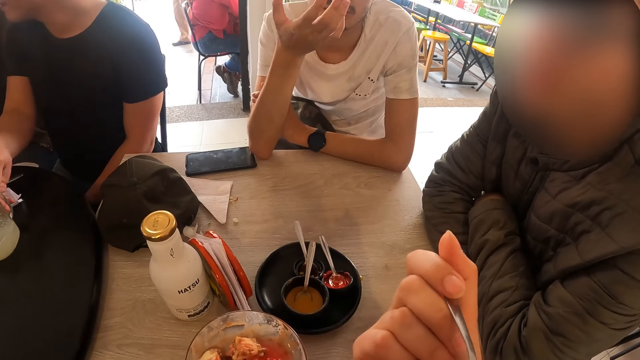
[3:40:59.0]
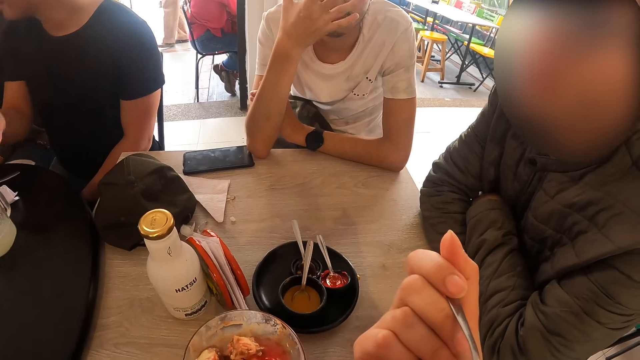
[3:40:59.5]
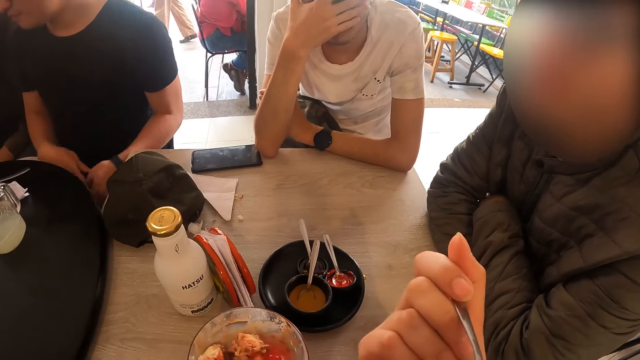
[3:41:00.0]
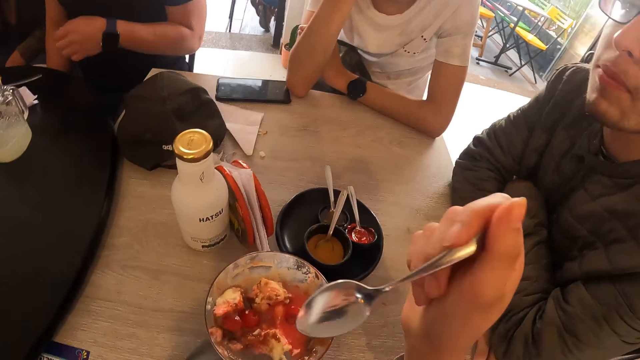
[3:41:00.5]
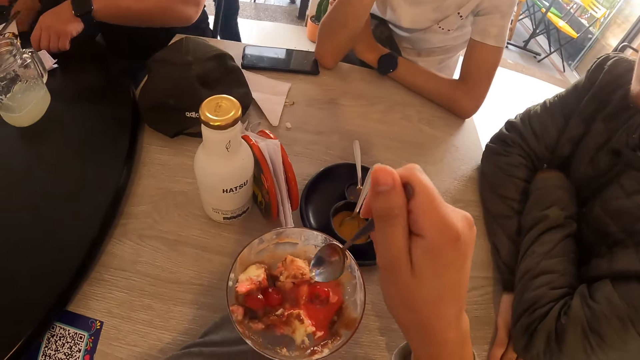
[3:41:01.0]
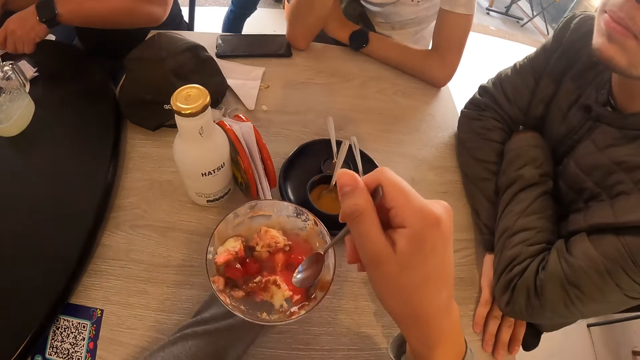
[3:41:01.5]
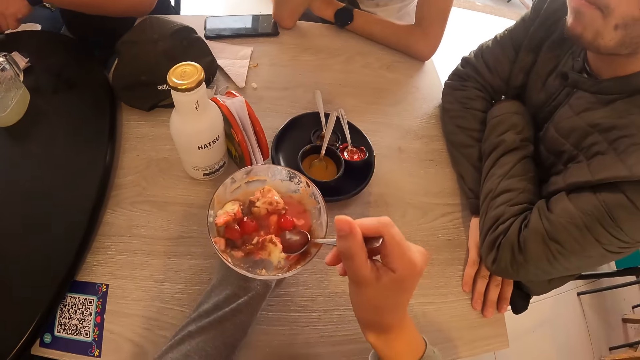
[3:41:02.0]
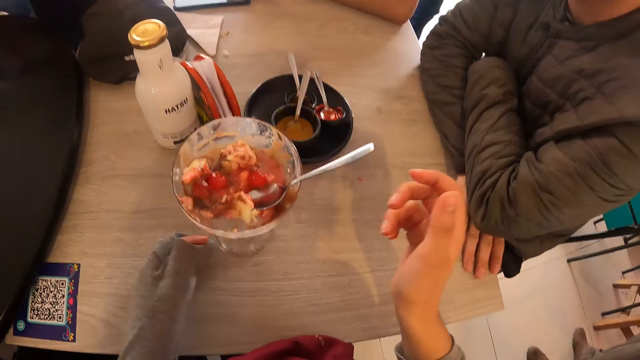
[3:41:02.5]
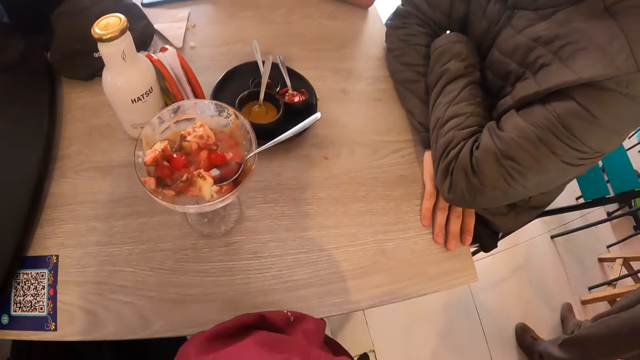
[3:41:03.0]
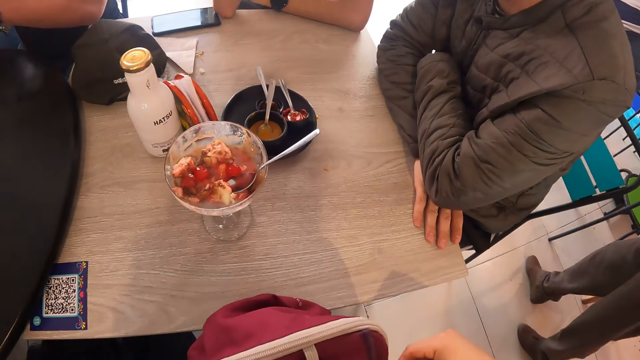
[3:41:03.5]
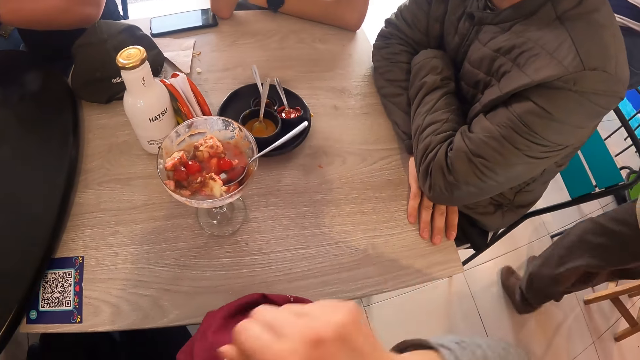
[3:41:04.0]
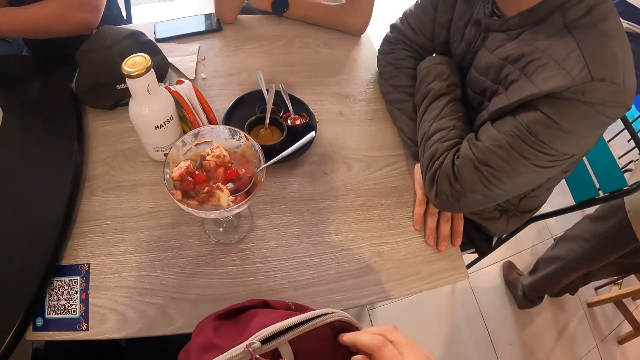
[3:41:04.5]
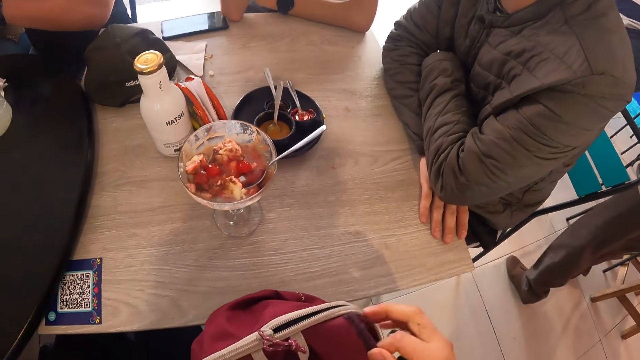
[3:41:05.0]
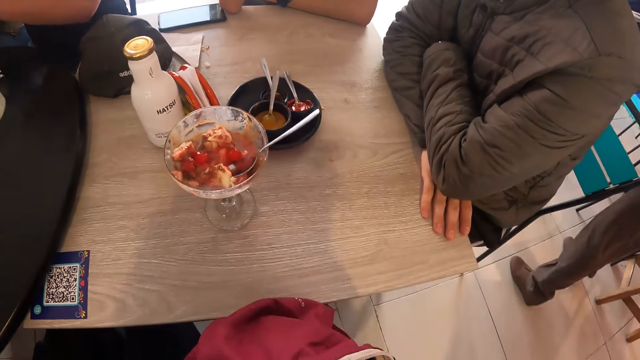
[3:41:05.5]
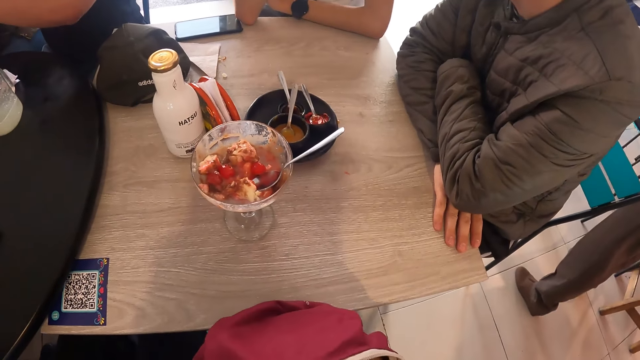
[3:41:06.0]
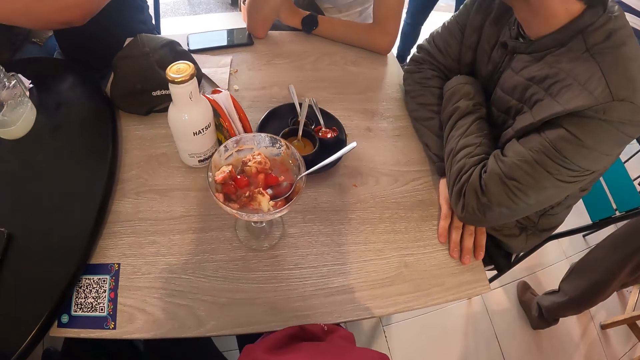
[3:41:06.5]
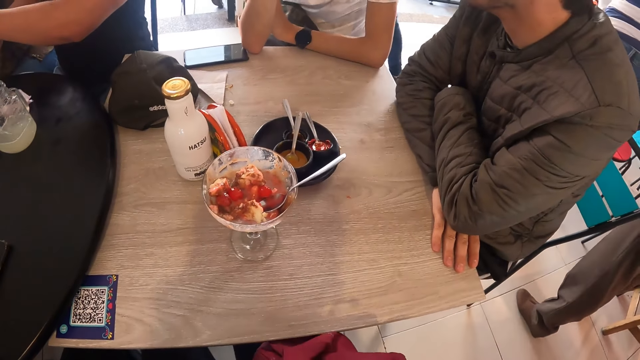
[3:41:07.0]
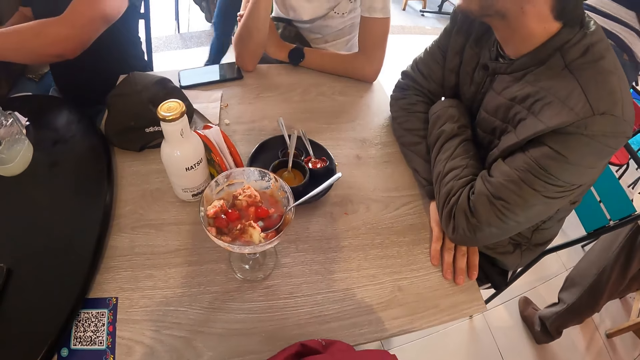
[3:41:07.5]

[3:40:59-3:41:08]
A man sways his hand. The camera wearer puts the spoon in her right hand into the cup of ice cream. She unzips a bag on her thigh with her right hand. She closes the bag.

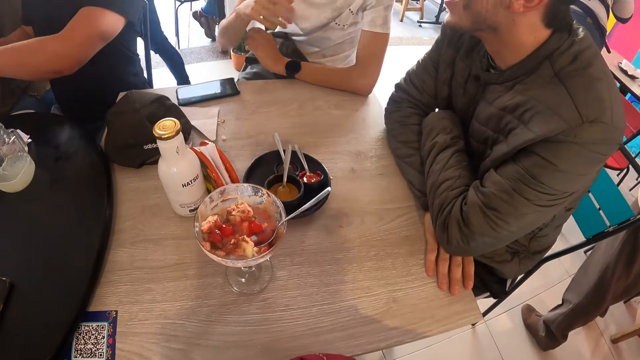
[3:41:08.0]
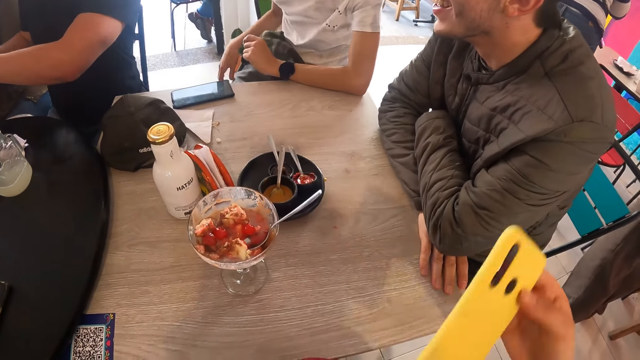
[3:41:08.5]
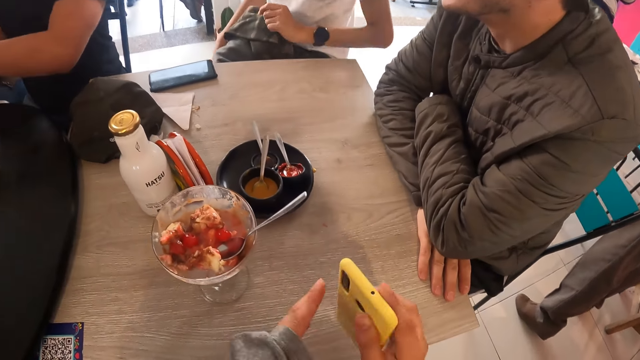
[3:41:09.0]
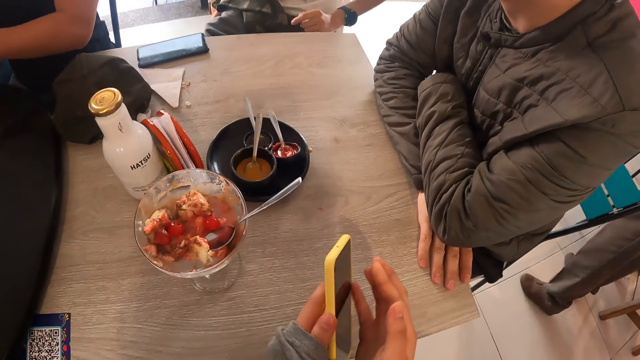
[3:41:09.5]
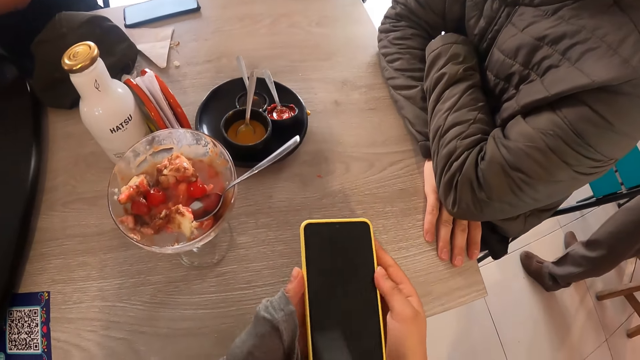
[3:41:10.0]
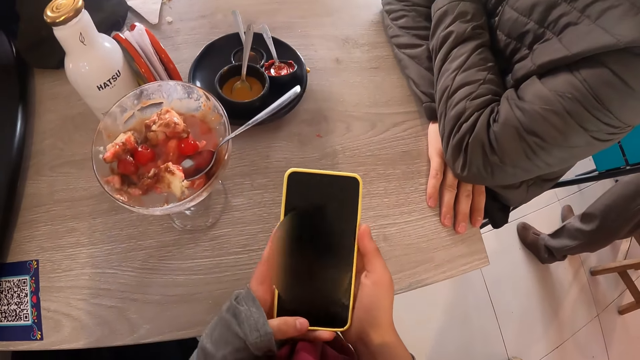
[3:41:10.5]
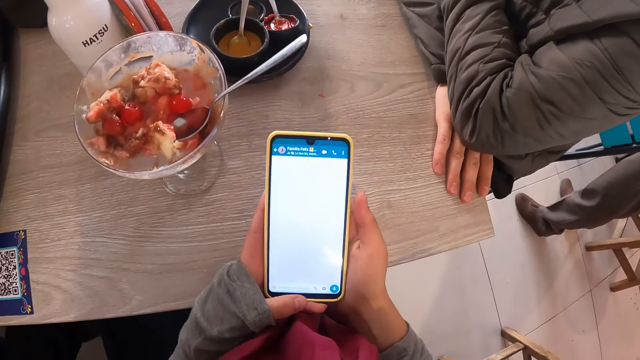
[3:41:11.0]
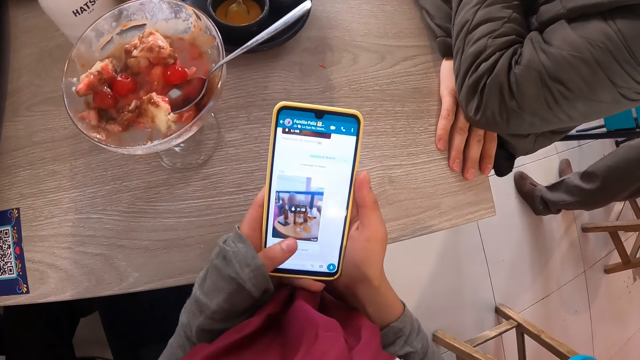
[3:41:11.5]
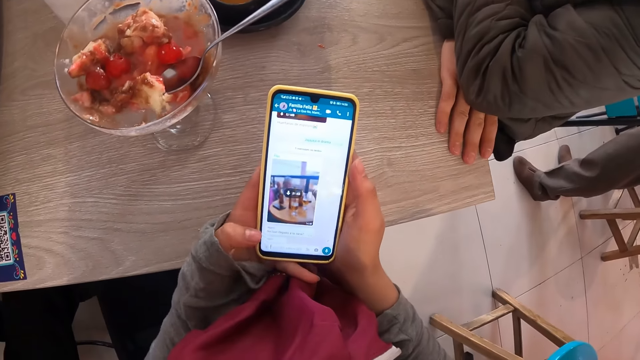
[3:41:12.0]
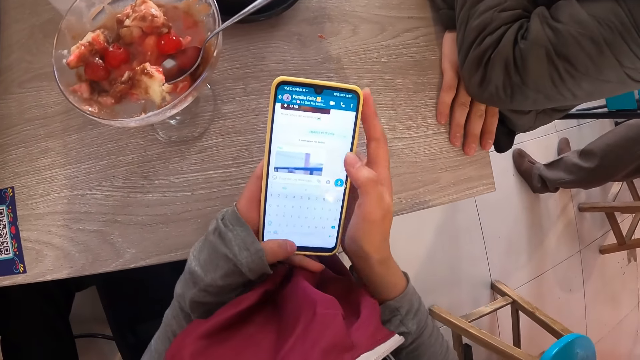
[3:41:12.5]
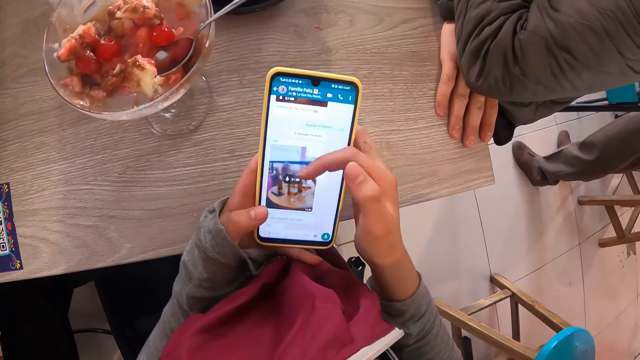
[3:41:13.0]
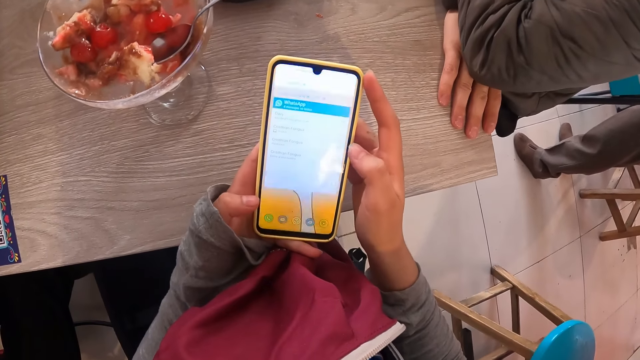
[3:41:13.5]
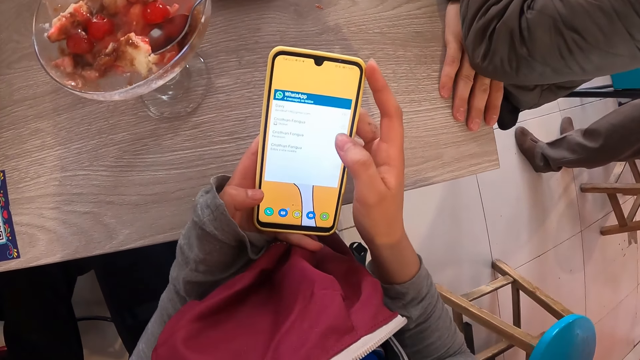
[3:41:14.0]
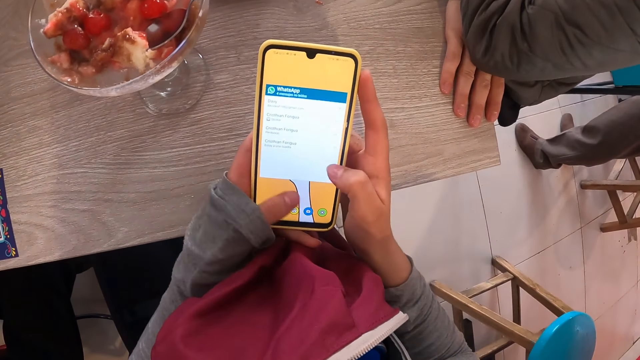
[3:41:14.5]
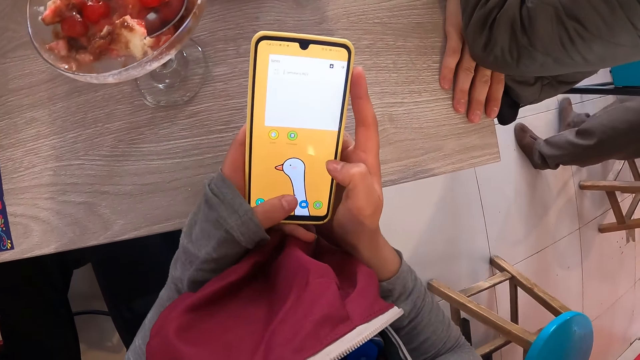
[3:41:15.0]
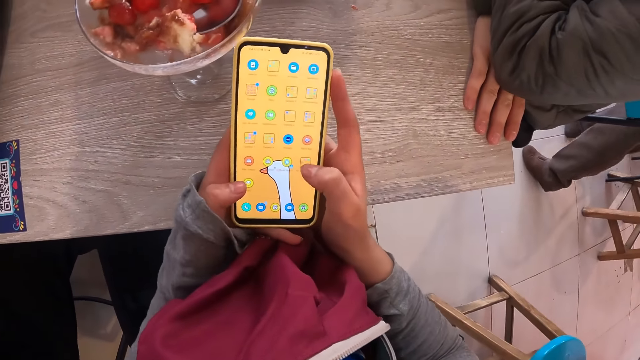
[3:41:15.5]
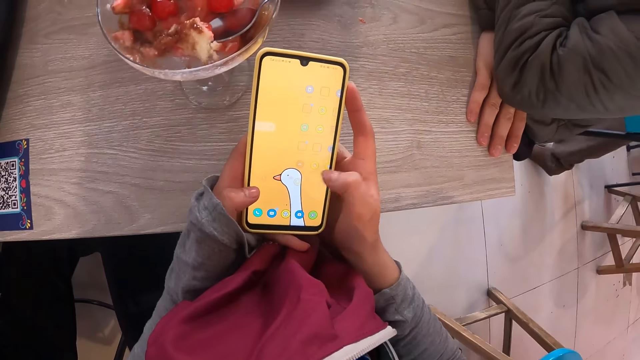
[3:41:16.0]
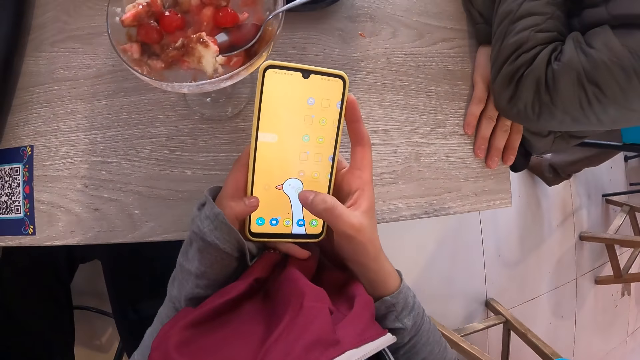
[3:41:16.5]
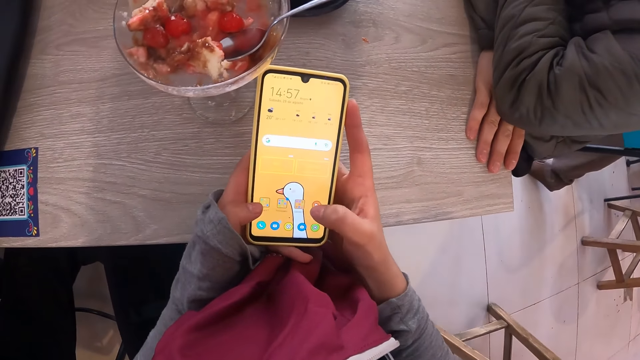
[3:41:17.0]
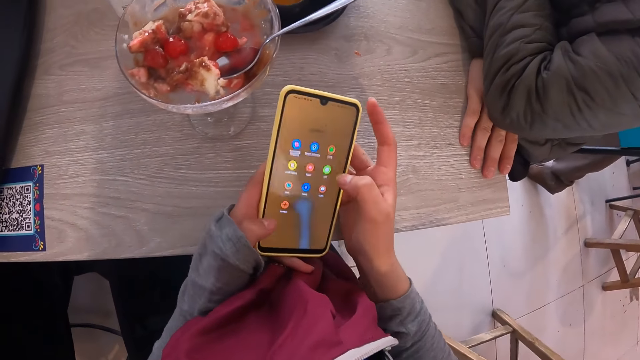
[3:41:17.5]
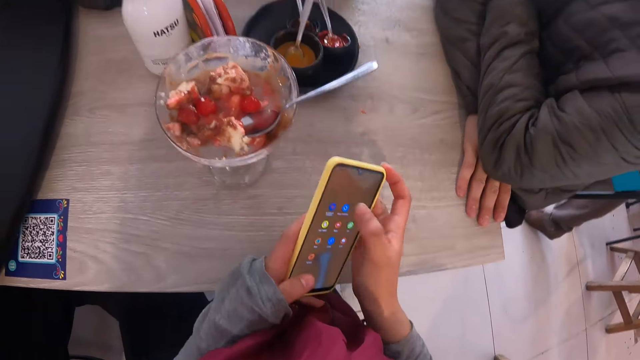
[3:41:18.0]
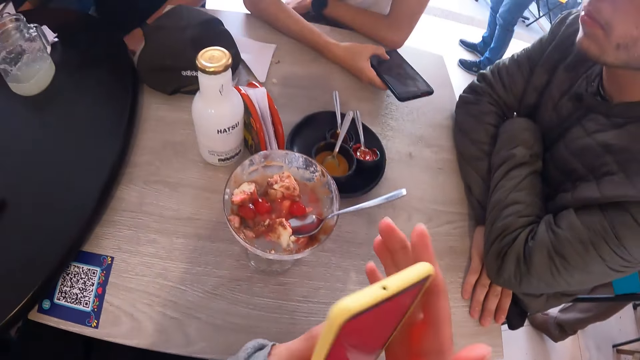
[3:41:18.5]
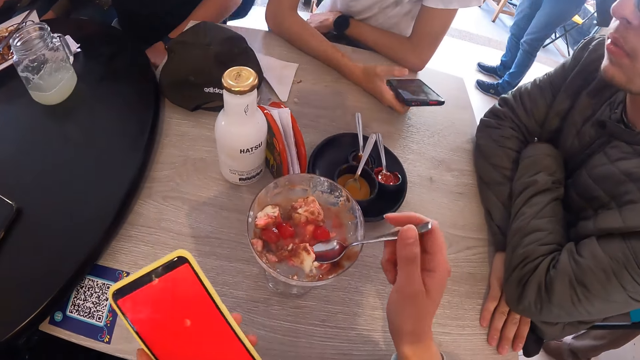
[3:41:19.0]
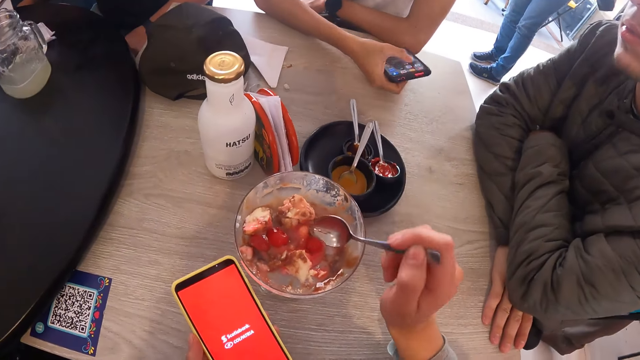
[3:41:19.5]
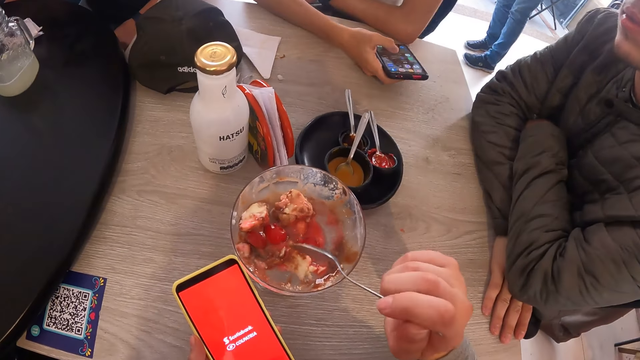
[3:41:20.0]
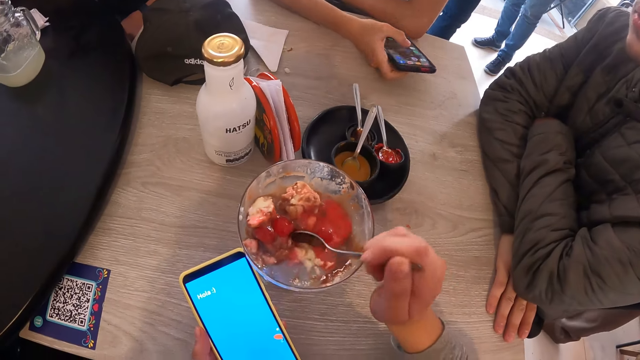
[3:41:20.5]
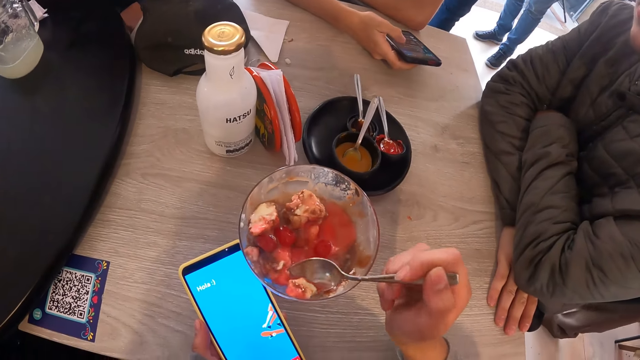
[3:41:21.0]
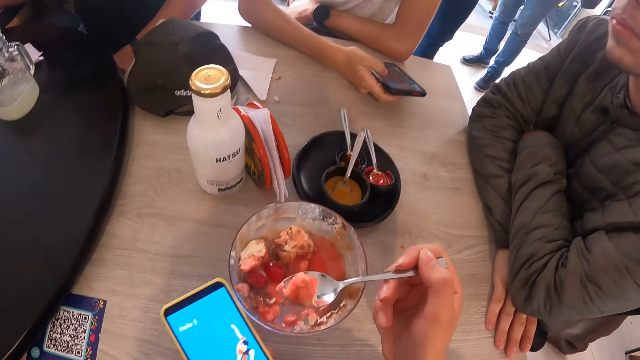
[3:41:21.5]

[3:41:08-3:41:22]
A man removes his hand from the table. The camera wearer holds a phone in her right hand. She exchanges the phone to the other hand. She operates the phone with her left hand. She operates the phone with both hands. The man operates a phone with his right hand. The camera wearer holds the phone with her left hand. She picks up the spoon. She operates the phone with her left hand. She touches the ice cream with the spoon. She touches the ice cream. She scoops some ice cream from the cup of ice cream with the spoon in her right hand.
